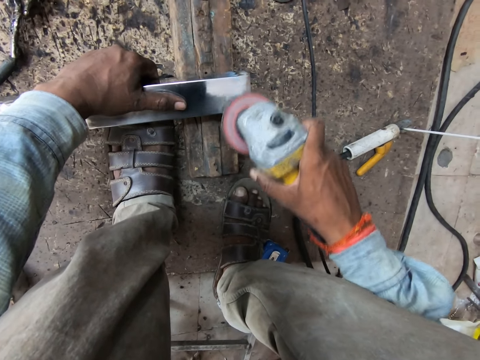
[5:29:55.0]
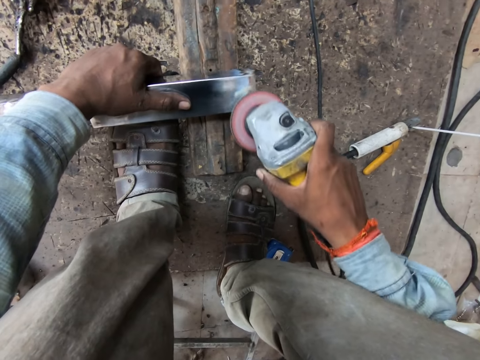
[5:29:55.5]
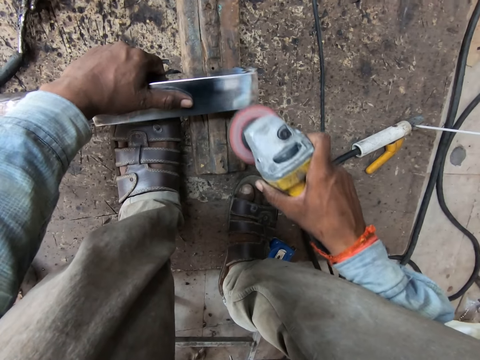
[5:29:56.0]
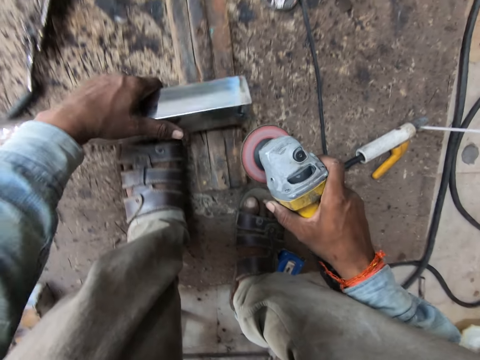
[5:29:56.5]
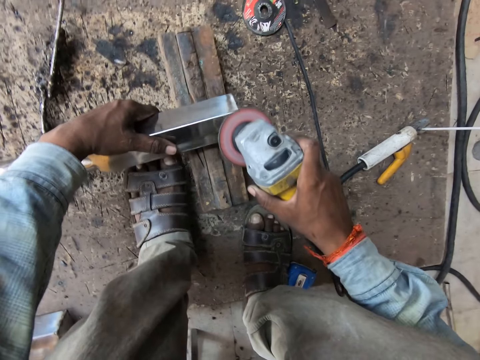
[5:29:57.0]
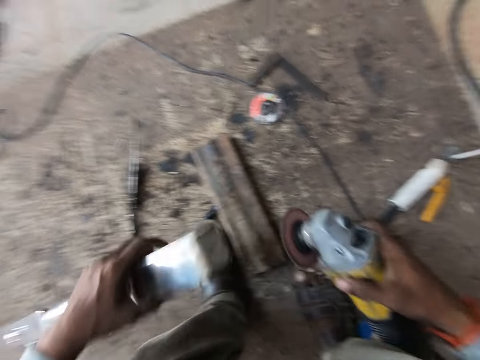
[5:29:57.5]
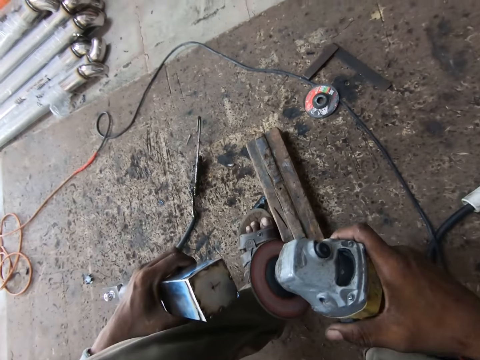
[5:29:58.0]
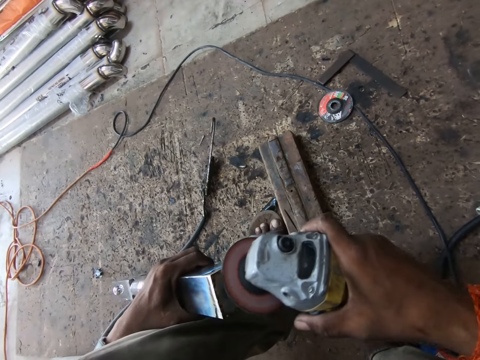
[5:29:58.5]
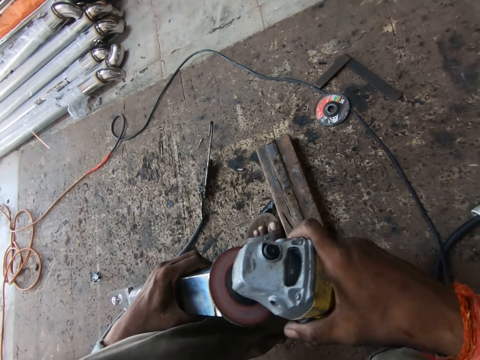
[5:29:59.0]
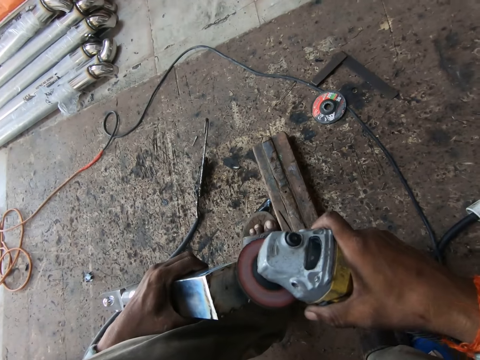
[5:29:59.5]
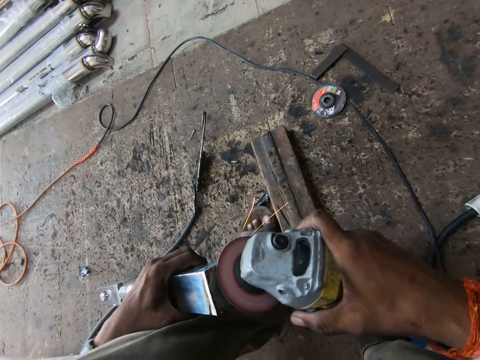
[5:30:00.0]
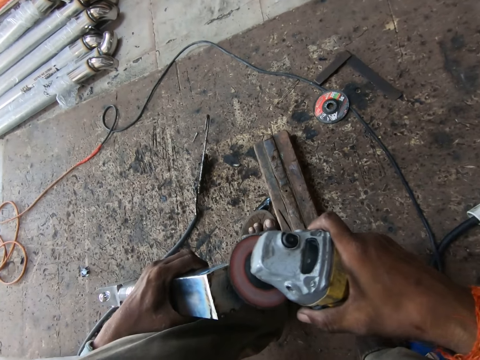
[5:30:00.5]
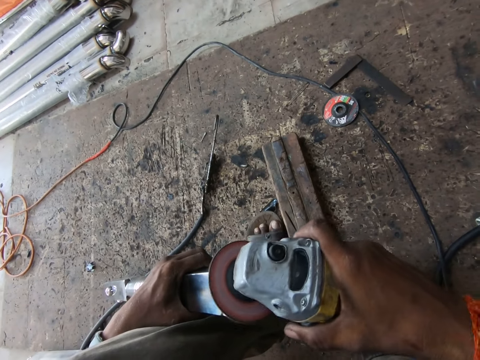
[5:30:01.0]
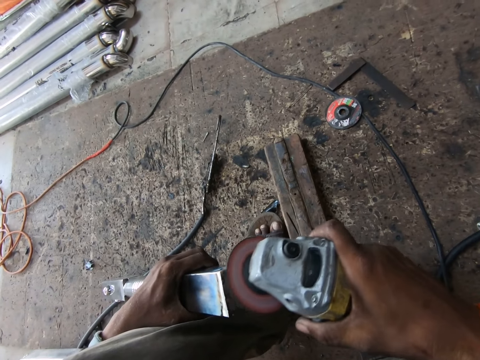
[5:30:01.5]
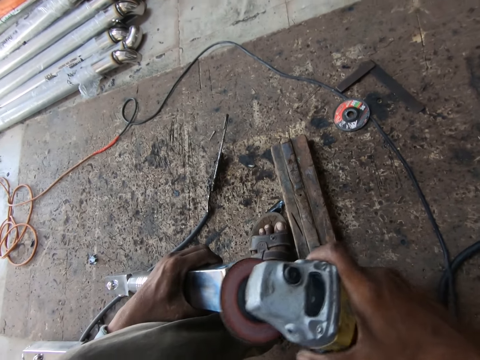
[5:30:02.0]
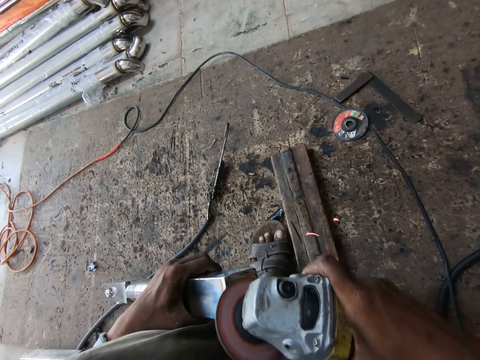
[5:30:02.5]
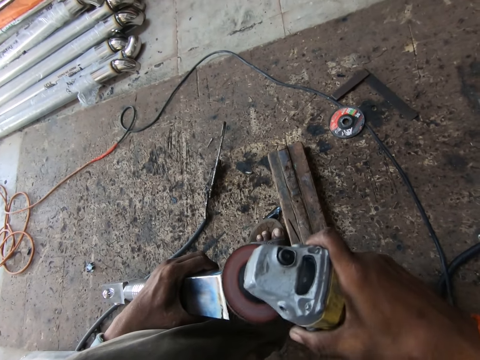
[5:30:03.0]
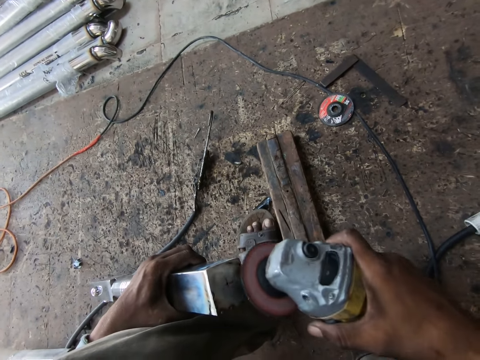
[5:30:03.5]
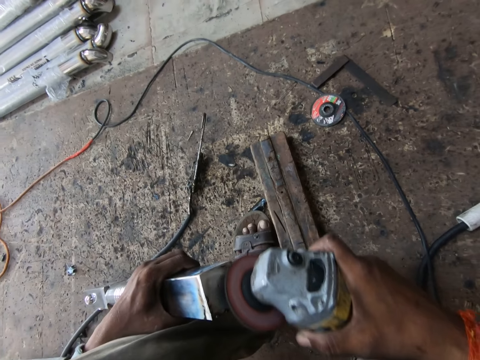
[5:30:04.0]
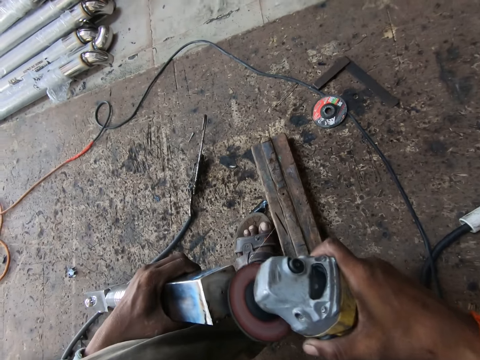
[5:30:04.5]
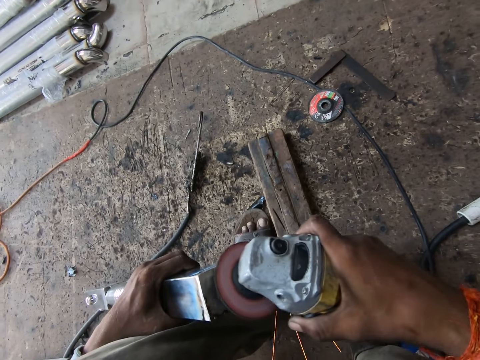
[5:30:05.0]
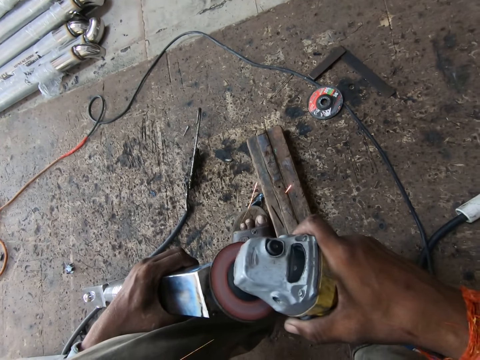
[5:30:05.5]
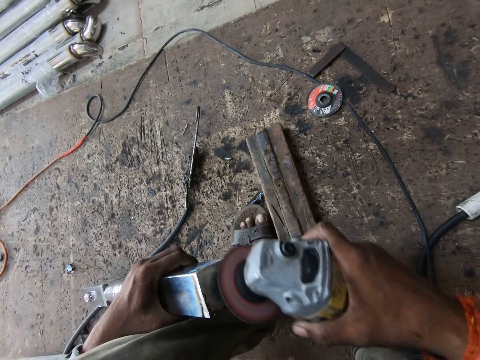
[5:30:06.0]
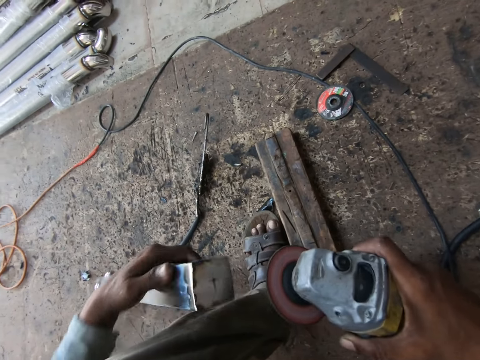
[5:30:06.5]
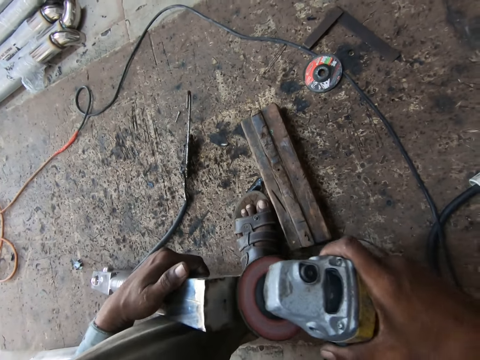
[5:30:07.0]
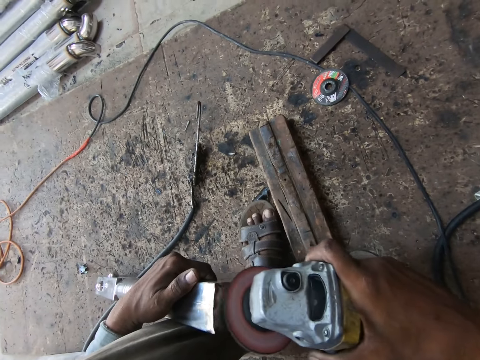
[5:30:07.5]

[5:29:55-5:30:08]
The camera wearer picks up the metal bar with the left hand. They grind the metal bar using a grinder tool.

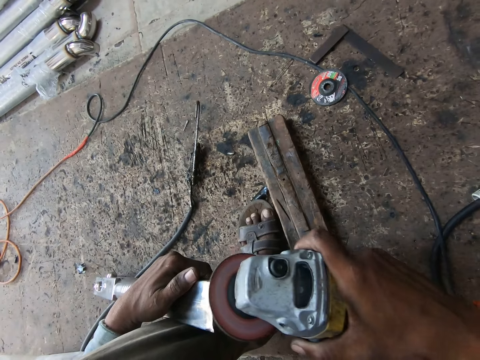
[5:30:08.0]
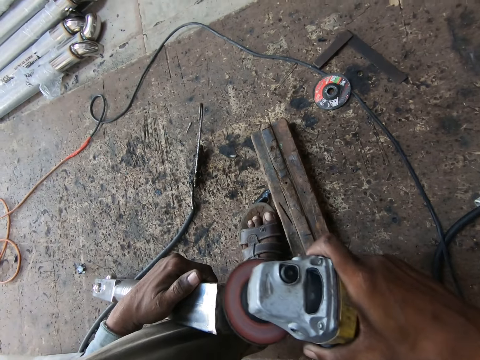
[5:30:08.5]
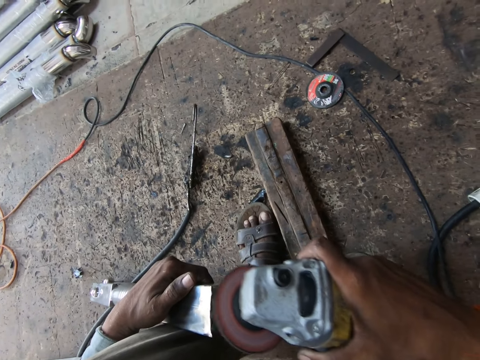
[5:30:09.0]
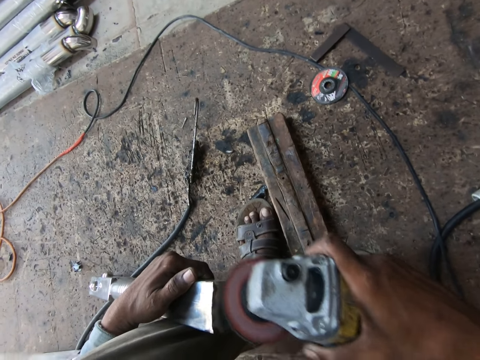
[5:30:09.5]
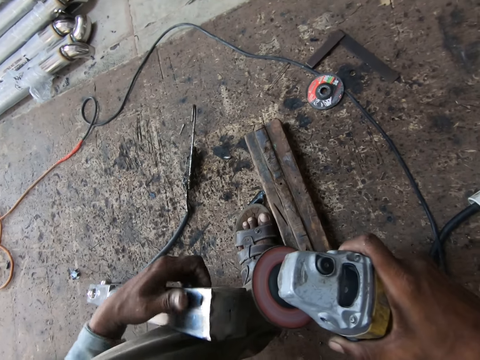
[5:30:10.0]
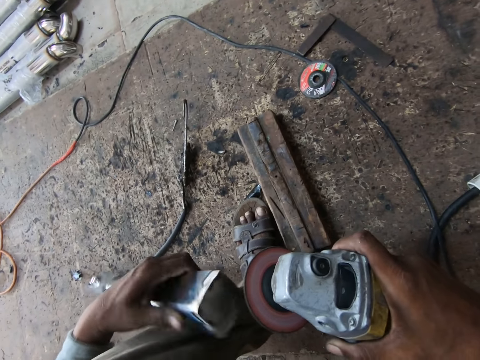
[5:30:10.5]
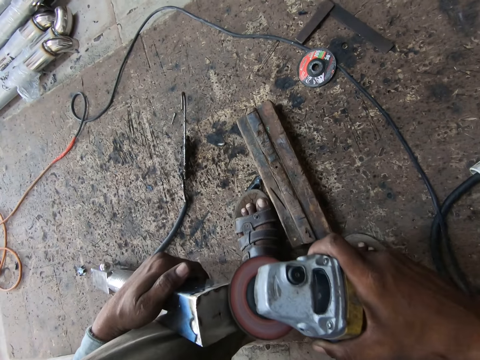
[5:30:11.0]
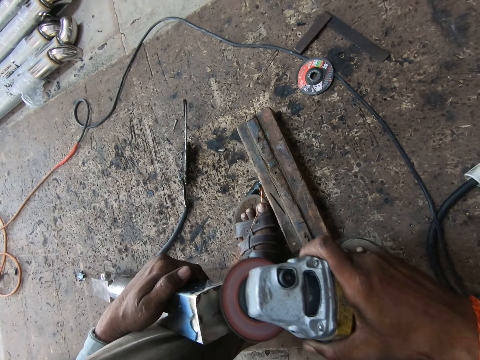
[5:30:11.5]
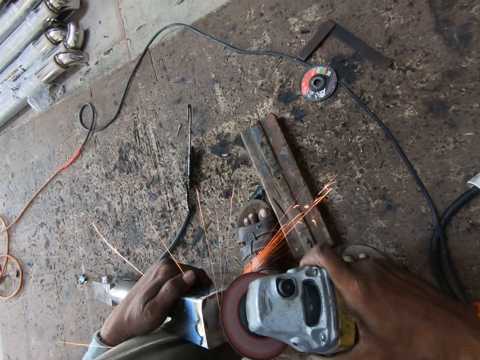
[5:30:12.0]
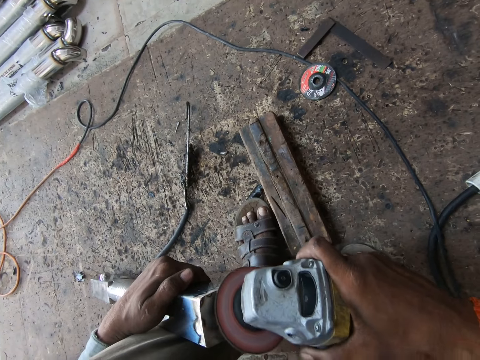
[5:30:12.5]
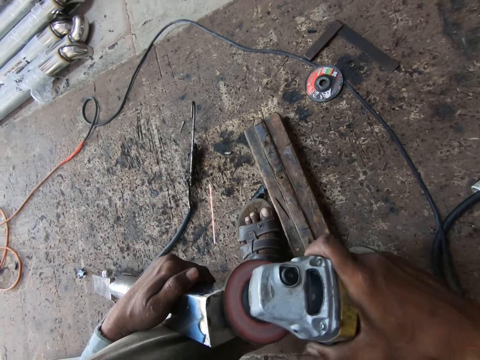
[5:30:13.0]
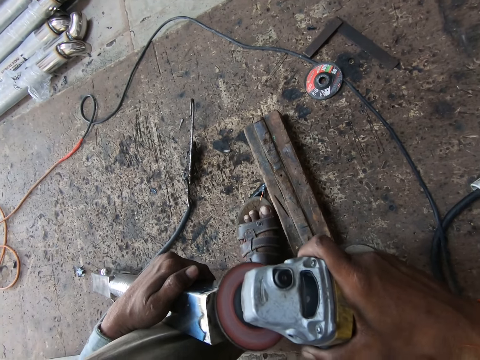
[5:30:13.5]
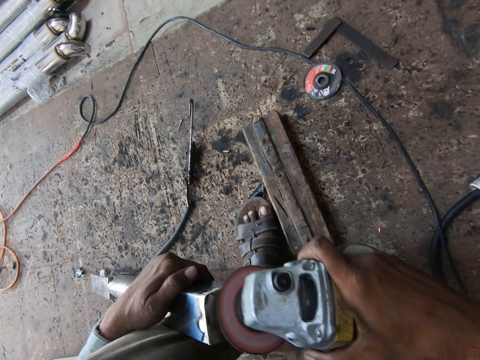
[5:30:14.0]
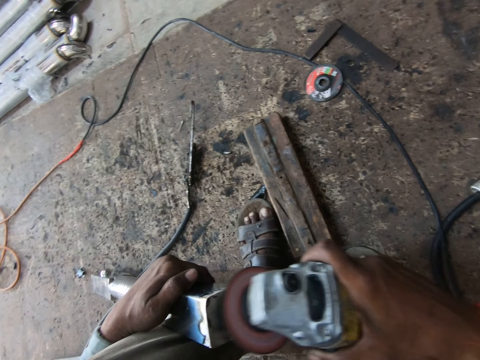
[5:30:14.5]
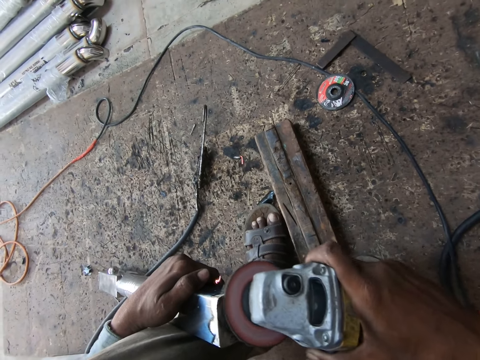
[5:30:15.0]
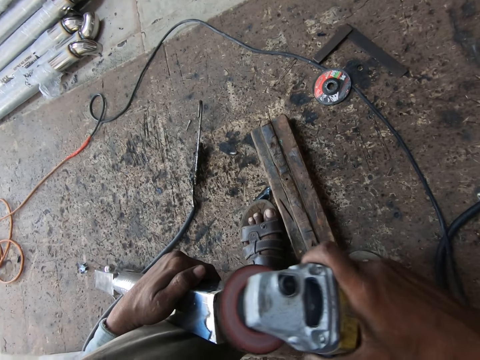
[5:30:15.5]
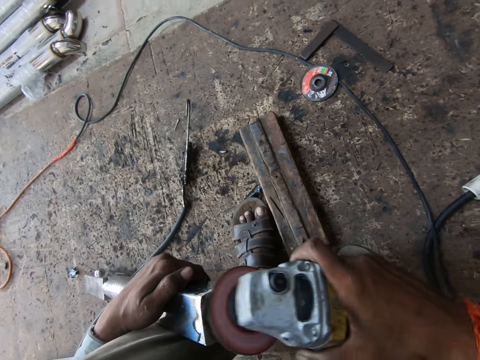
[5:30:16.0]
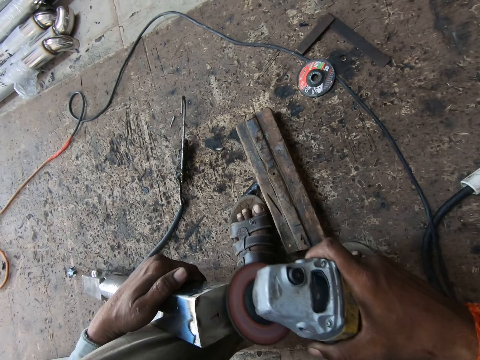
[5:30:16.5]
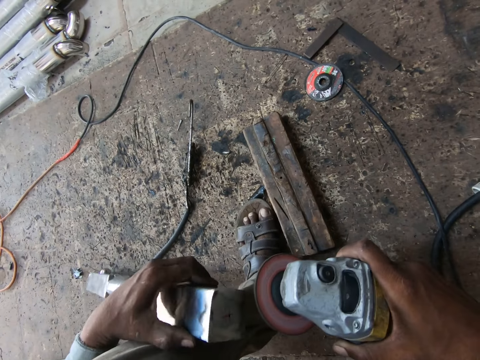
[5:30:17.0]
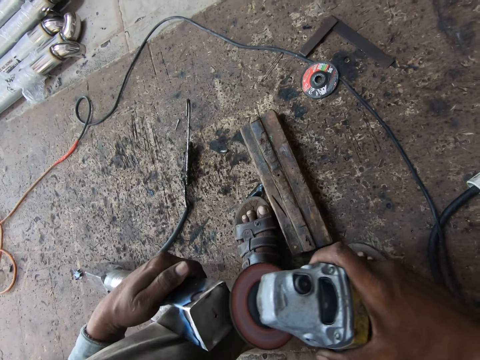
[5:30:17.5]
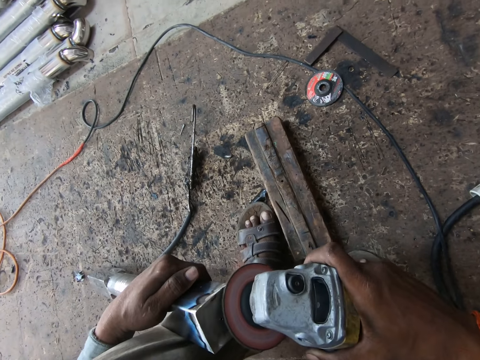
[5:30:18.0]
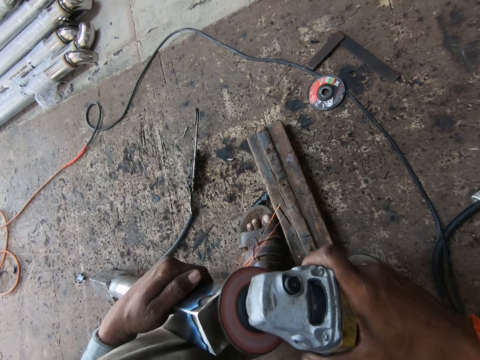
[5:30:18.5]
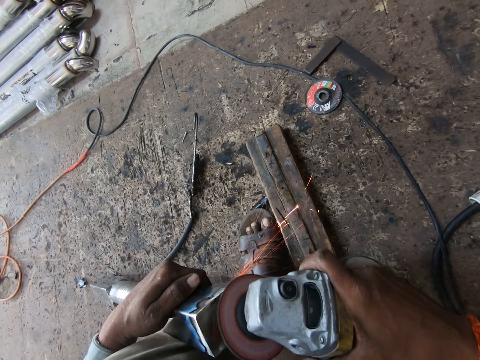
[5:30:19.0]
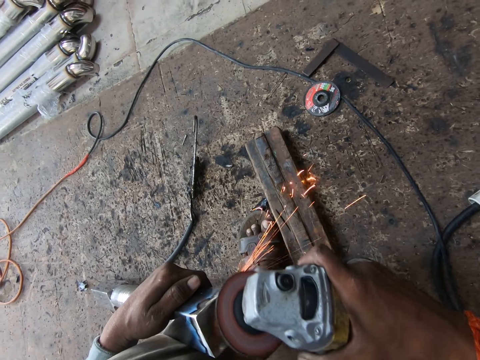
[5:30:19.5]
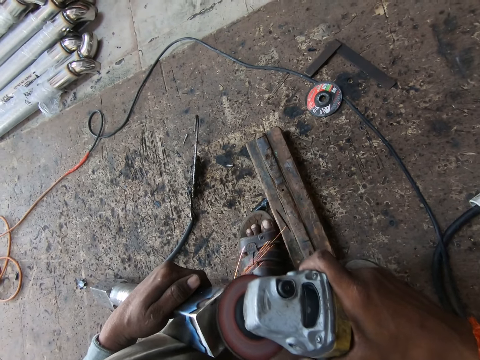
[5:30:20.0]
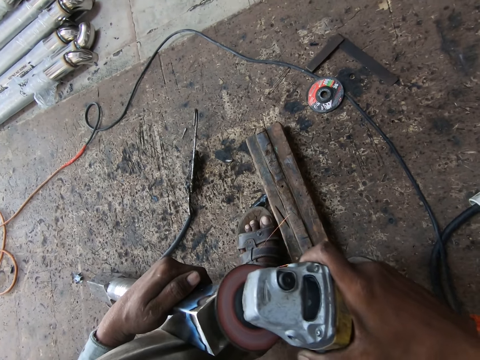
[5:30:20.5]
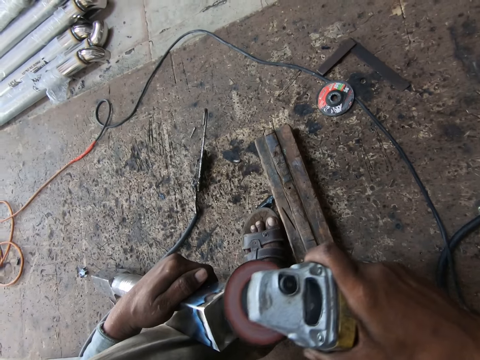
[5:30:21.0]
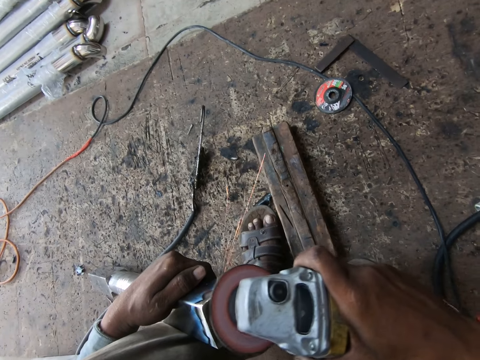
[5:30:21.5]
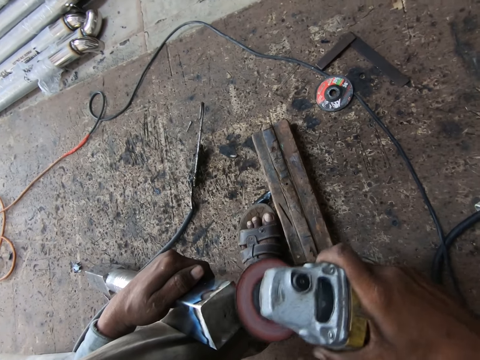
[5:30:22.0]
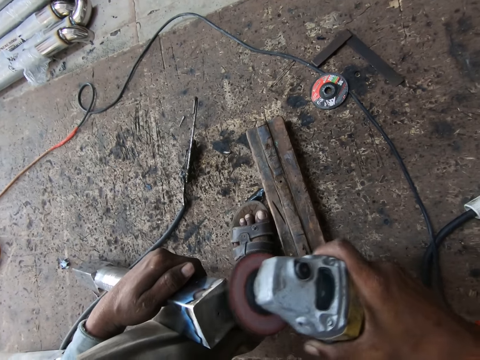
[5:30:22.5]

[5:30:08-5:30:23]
The camera wearer turns the metal bar with the left hand. They grind the metal bar using a grinder tool. They turn the metal bar with the left hand. They grind the metal bar using a grinder tool.
